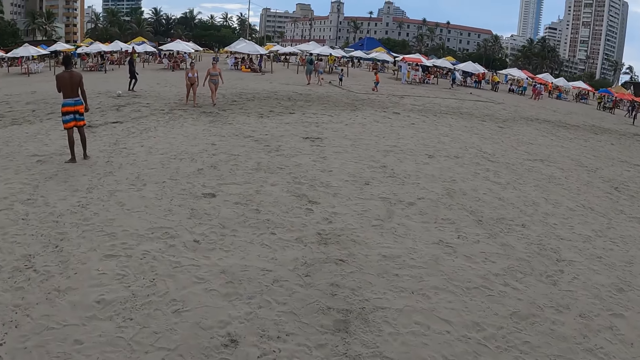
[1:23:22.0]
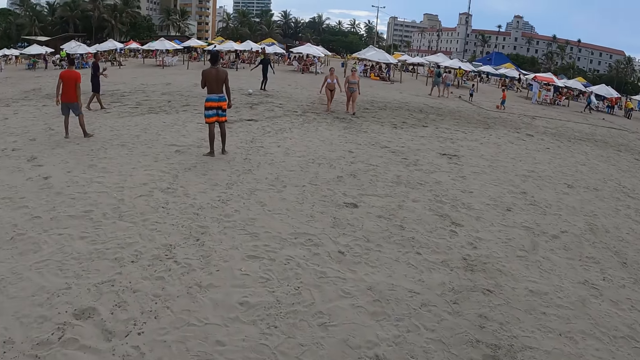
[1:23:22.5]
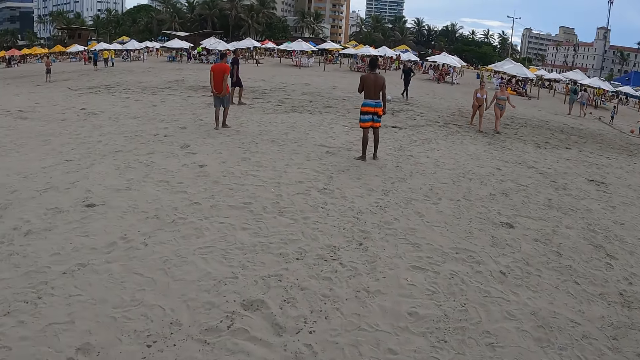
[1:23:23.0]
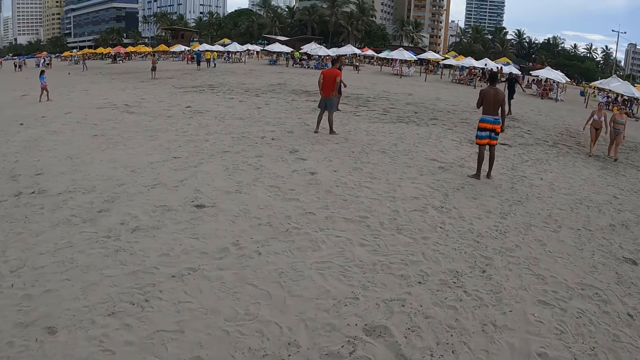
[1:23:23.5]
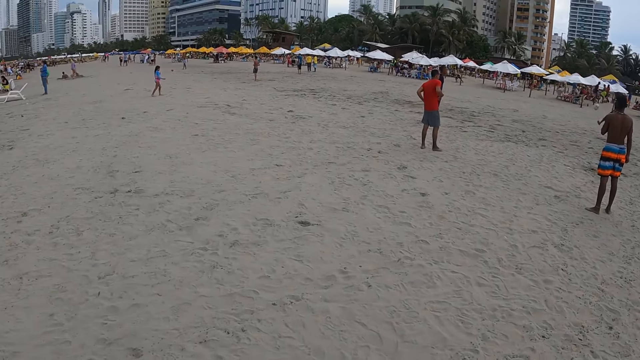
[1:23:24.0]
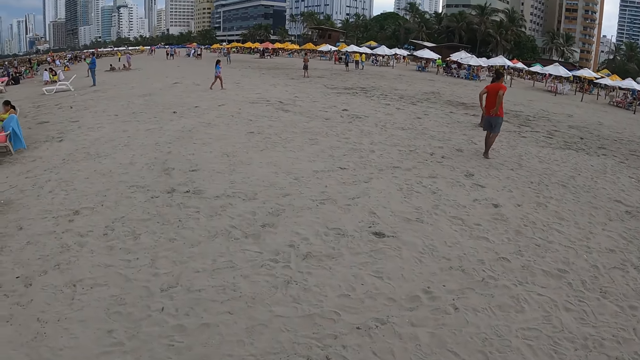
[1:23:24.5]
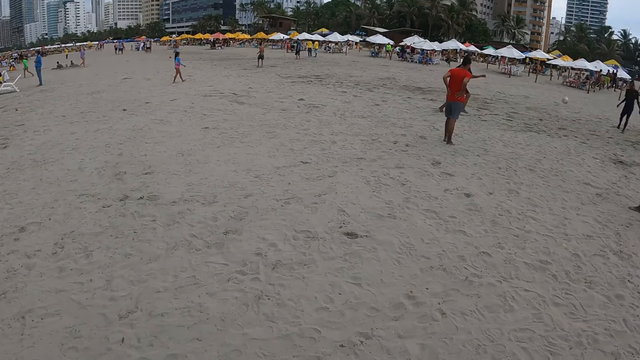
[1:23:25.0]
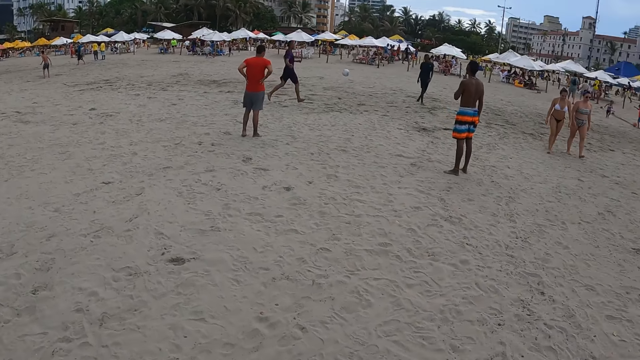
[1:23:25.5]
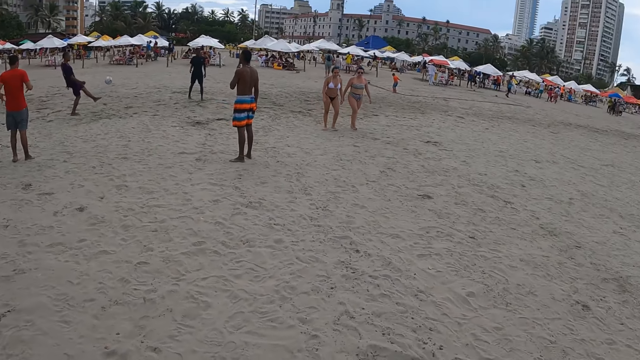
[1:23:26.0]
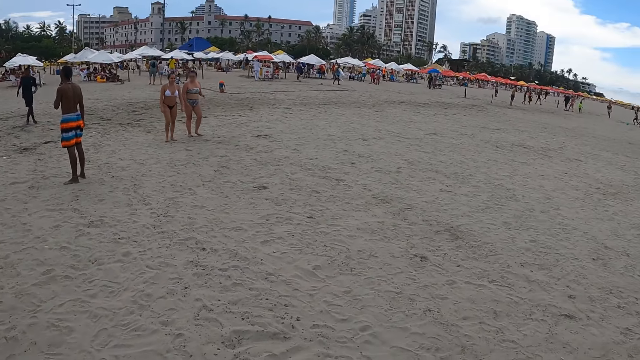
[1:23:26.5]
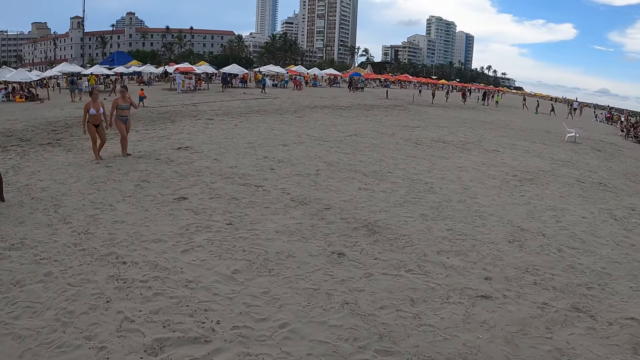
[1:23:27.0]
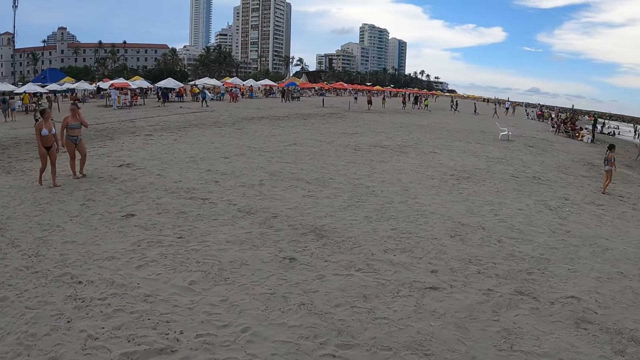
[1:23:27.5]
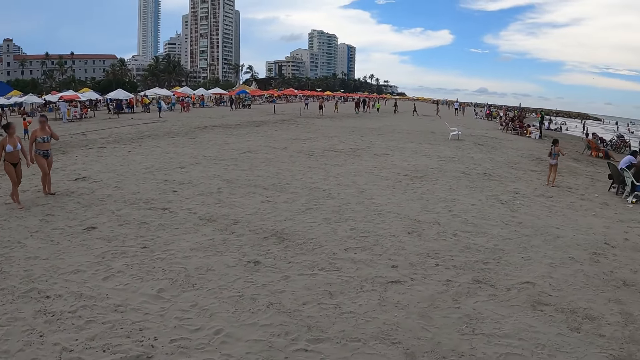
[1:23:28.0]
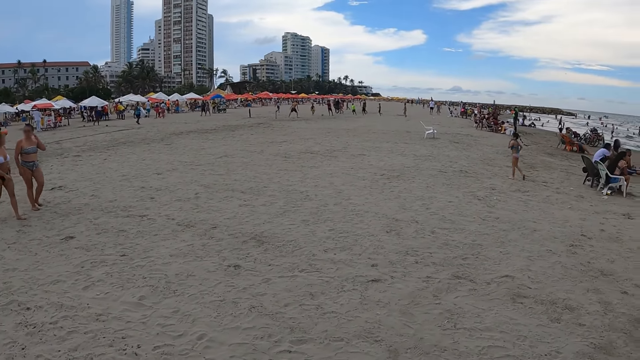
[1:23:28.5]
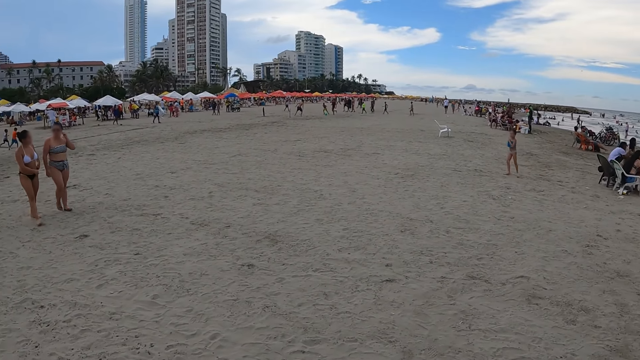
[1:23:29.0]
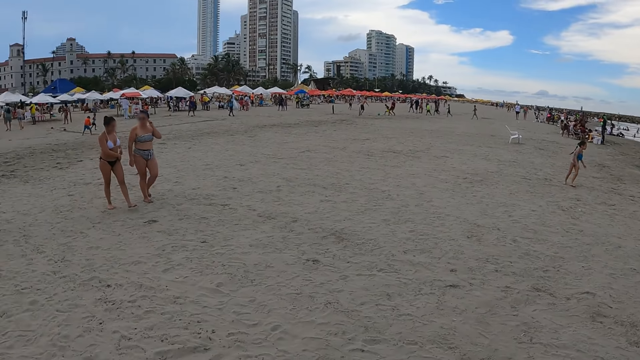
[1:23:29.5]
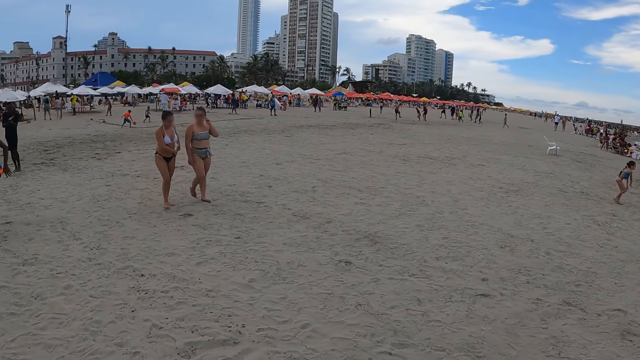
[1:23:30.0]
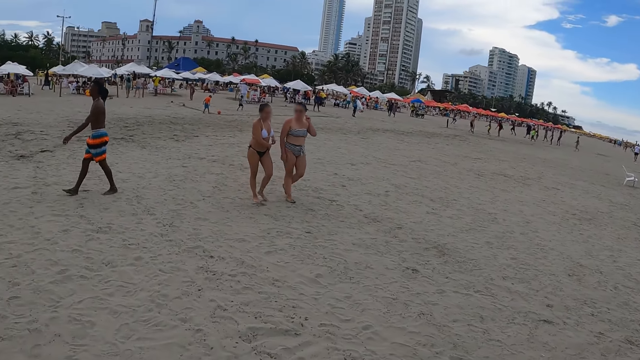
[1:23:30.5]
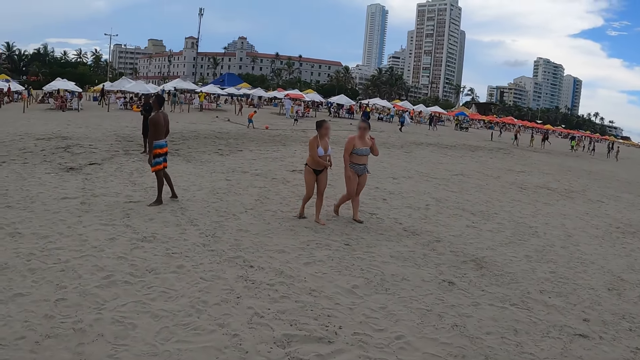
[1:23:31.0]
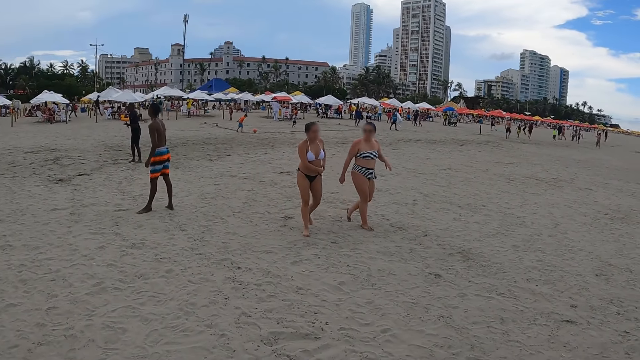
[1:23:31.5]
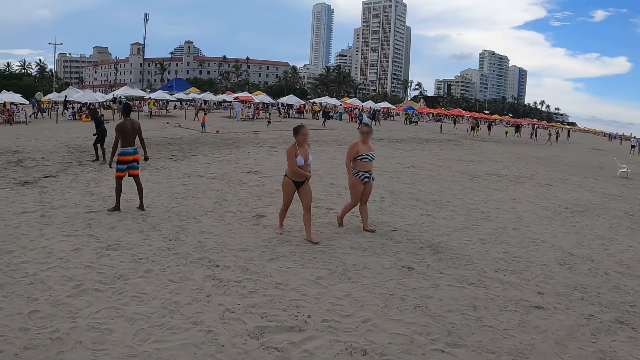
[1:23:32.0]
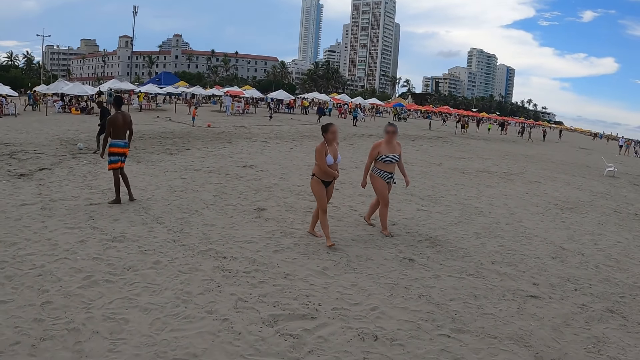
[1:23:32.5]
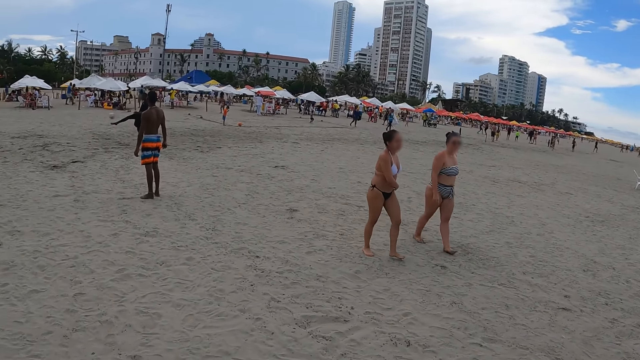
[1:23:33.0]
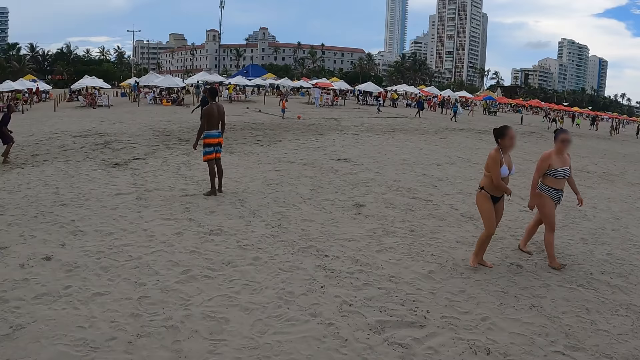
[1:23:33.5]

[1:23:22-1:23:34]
The camera wearer looks around. They look around again. They stand.

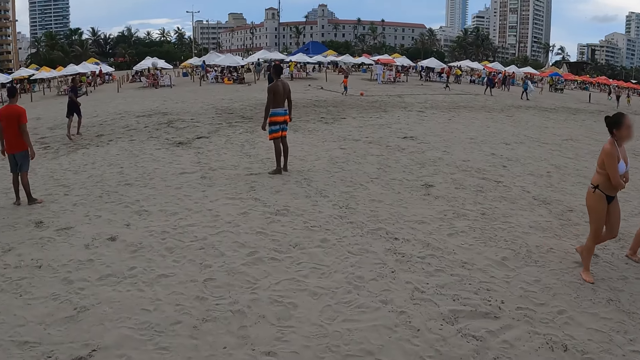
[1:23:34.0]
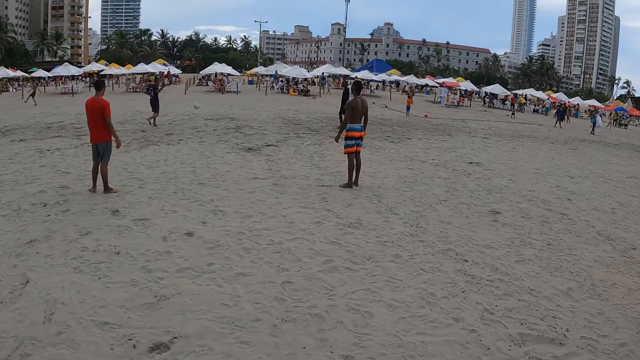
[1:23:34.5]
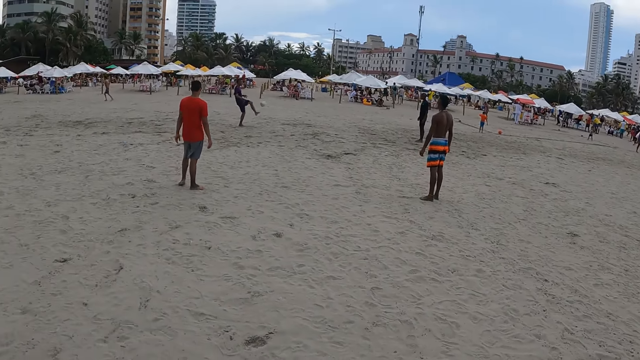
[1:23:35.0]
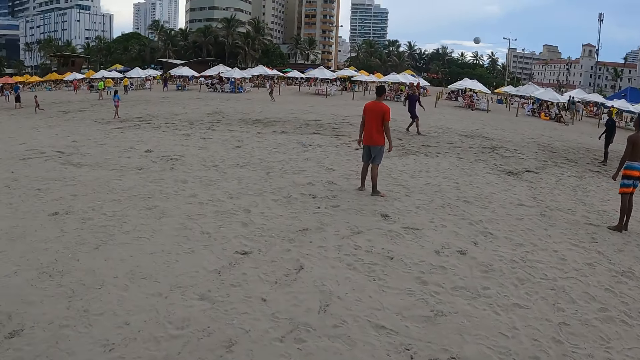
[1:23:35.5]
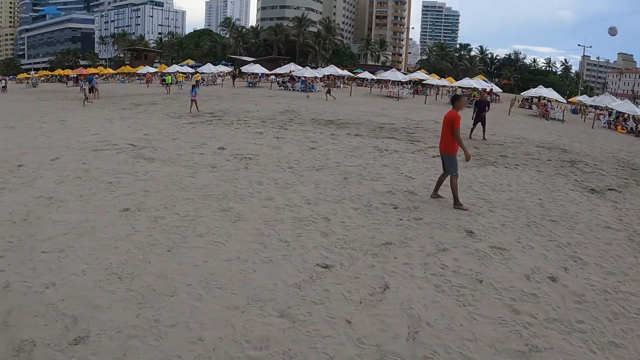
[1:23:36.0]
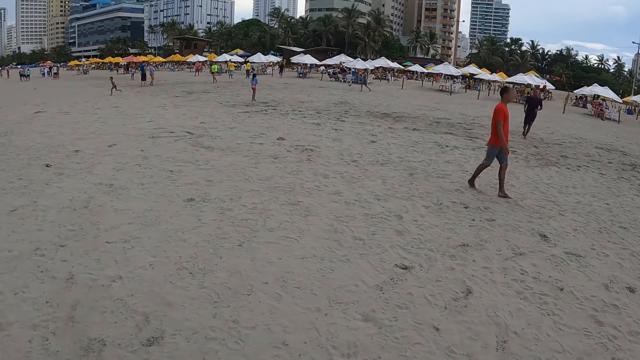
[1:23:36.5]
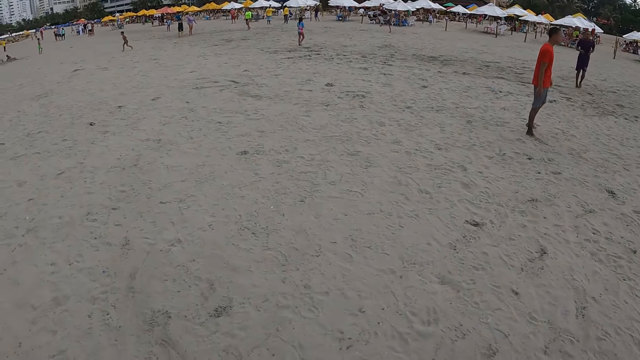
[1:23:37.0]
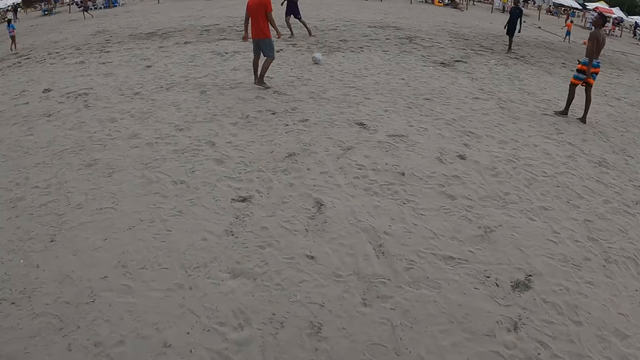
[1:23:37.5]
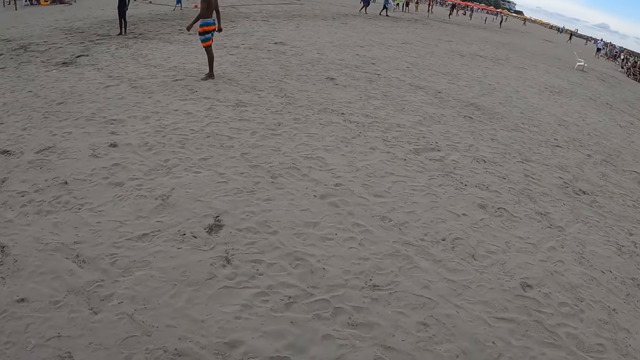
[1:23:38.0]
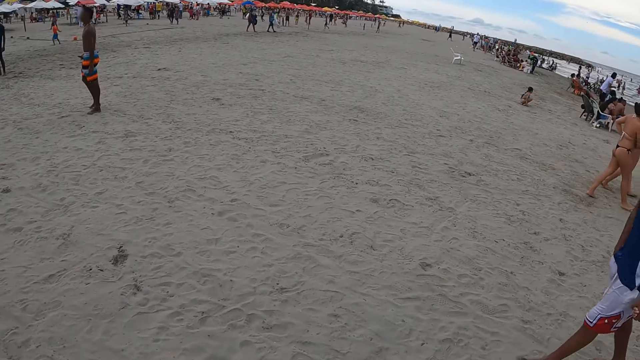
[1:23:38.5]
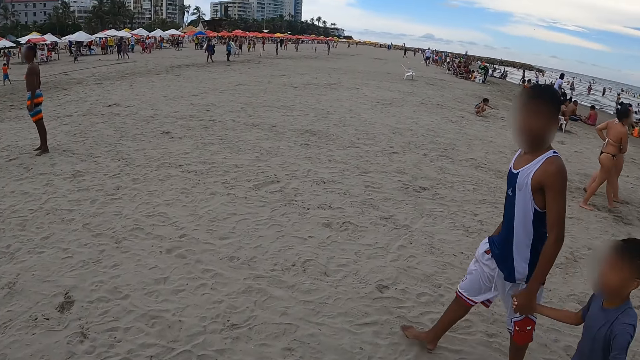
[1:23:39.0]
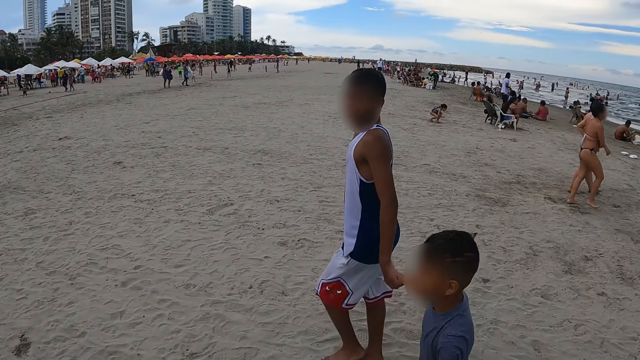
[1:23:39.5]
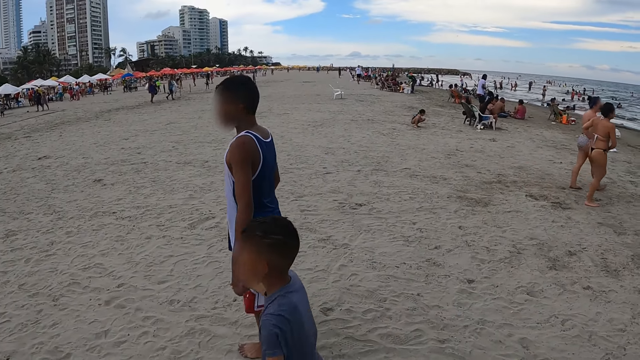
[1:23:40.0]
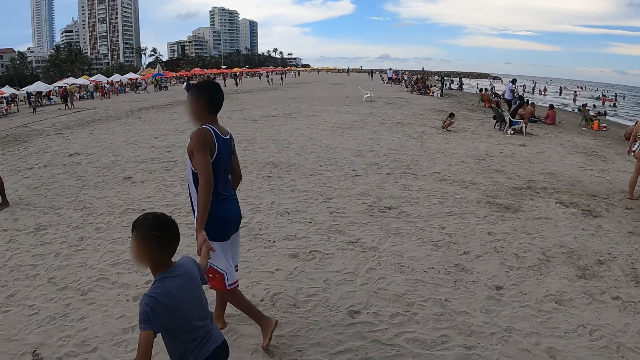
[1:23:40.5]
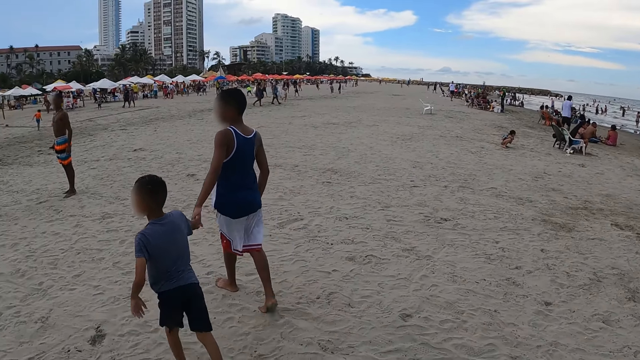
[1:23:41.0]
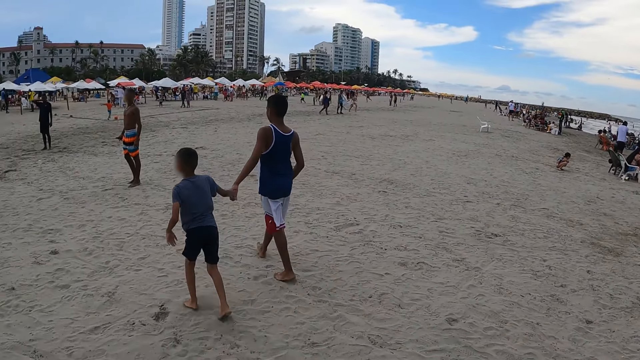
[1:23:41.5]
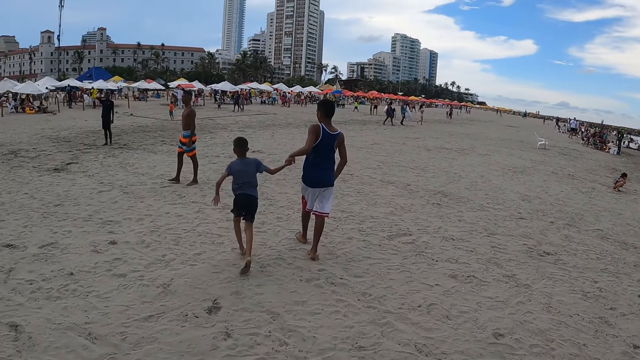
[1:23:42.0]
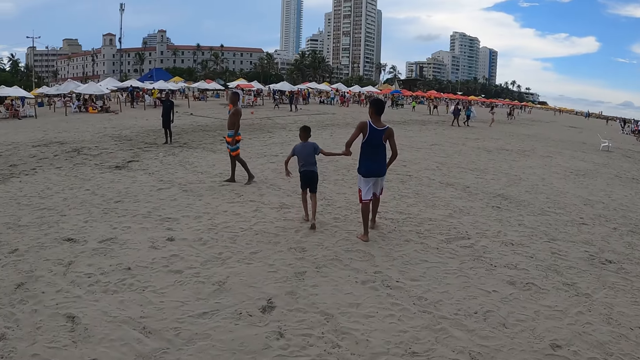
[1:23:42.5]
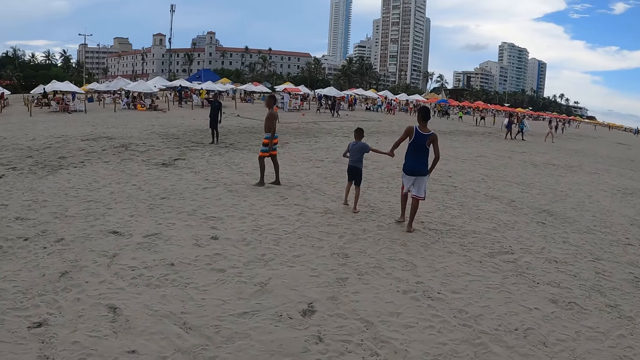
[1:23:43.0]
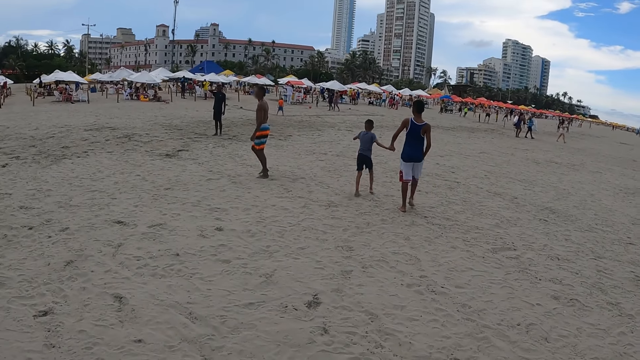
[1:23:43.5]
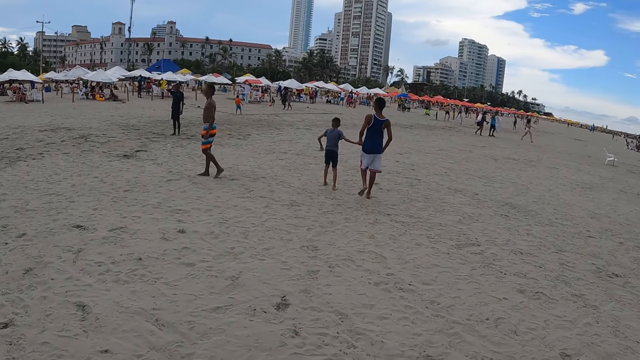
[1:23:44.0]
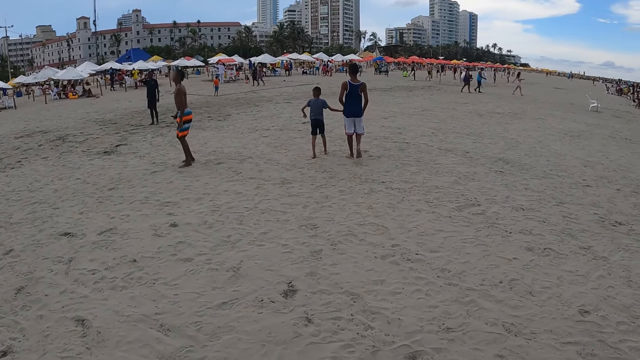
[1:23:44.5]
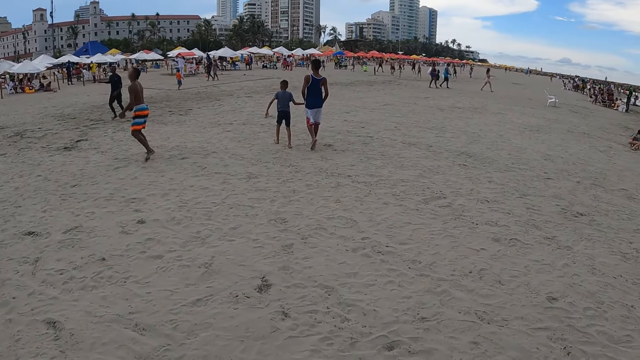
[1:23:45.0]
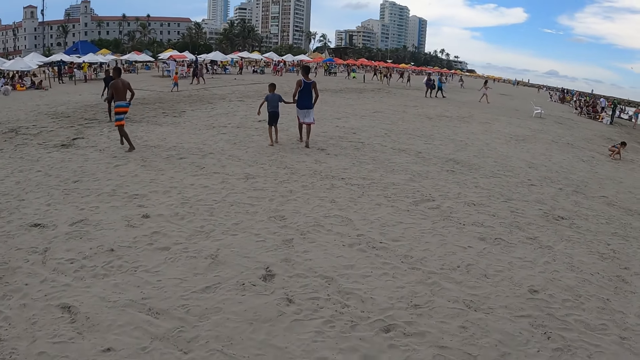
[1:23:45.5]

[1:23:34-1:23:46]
The camera wearer looks around. They walk across the beach. They look around again.
